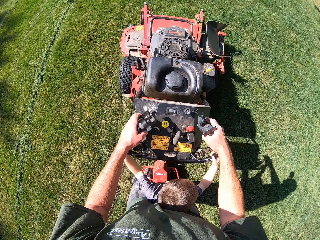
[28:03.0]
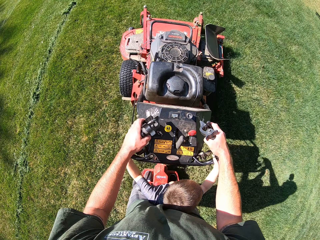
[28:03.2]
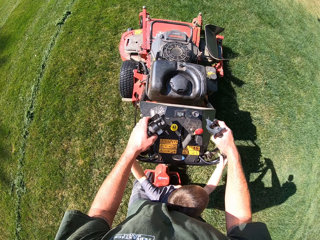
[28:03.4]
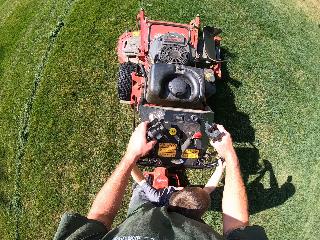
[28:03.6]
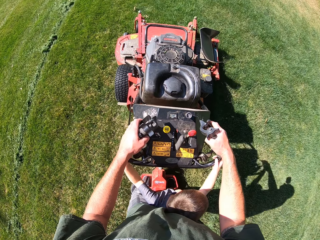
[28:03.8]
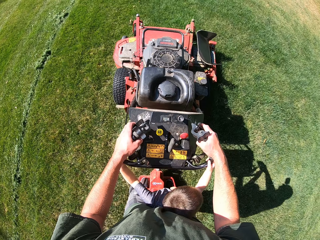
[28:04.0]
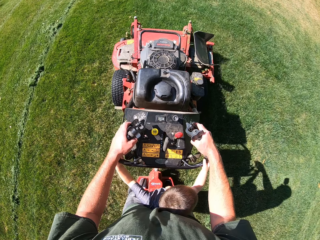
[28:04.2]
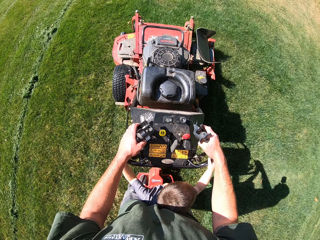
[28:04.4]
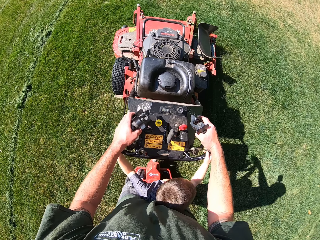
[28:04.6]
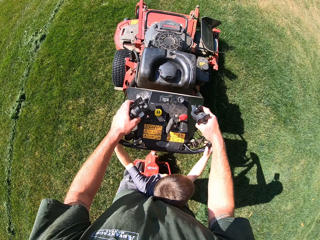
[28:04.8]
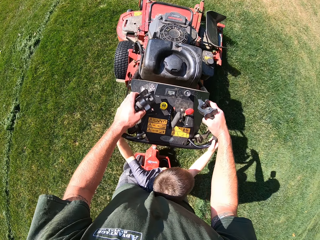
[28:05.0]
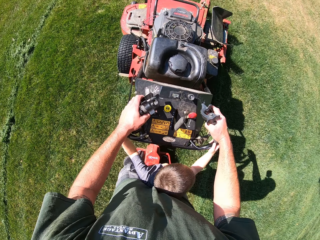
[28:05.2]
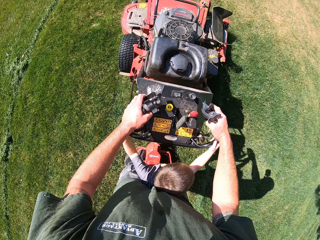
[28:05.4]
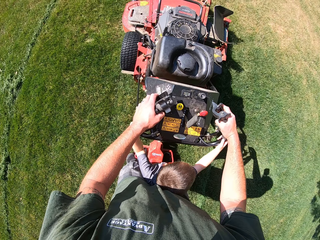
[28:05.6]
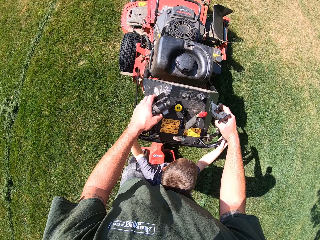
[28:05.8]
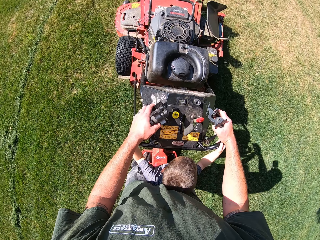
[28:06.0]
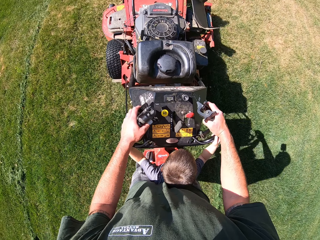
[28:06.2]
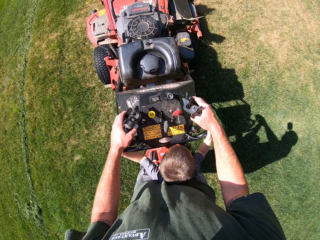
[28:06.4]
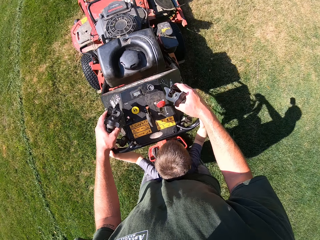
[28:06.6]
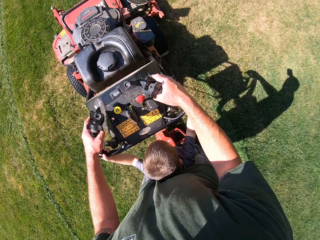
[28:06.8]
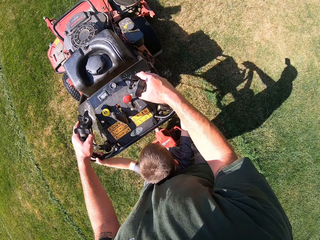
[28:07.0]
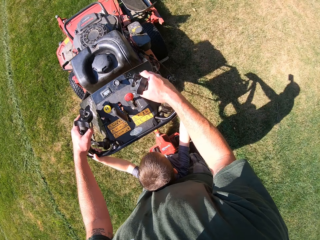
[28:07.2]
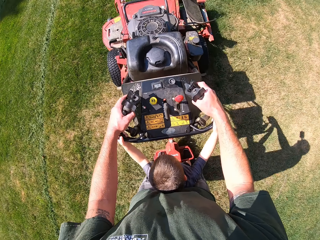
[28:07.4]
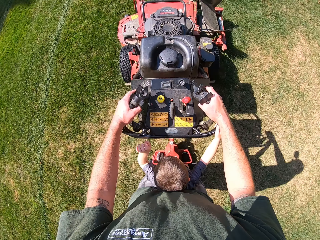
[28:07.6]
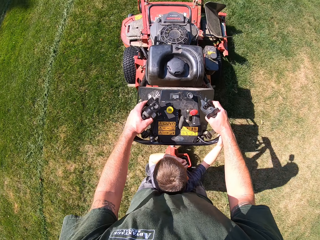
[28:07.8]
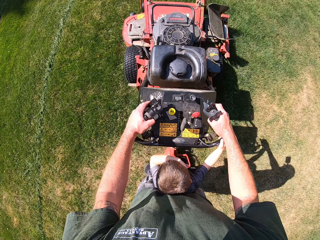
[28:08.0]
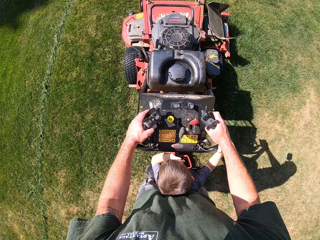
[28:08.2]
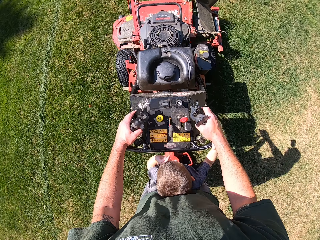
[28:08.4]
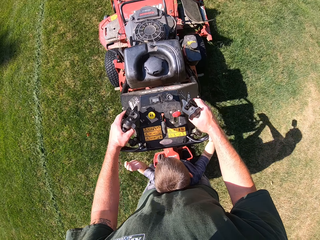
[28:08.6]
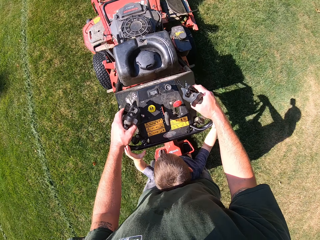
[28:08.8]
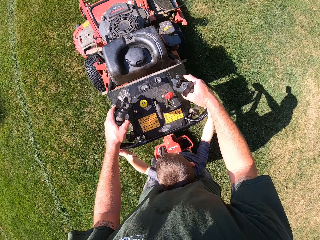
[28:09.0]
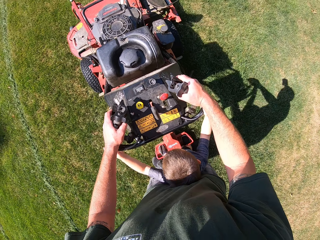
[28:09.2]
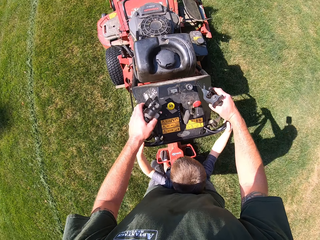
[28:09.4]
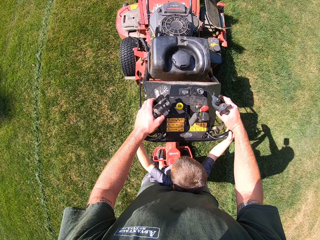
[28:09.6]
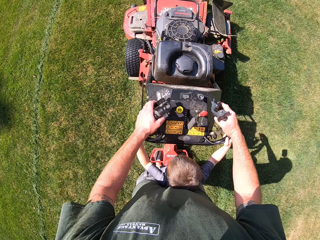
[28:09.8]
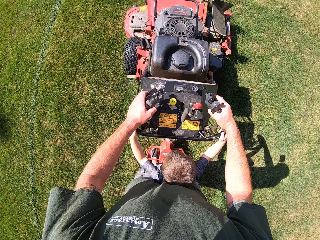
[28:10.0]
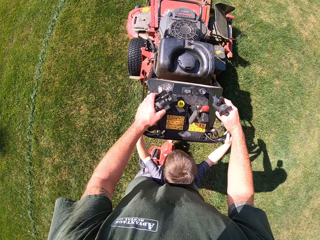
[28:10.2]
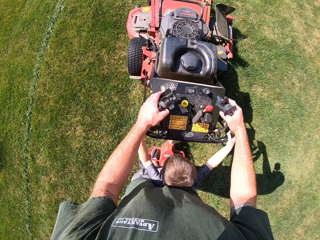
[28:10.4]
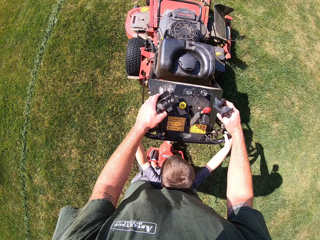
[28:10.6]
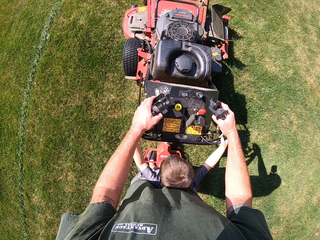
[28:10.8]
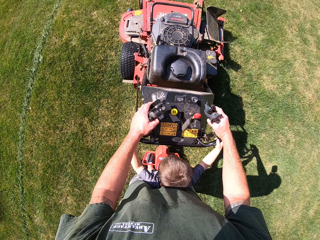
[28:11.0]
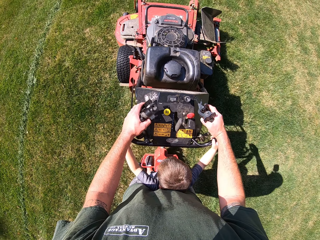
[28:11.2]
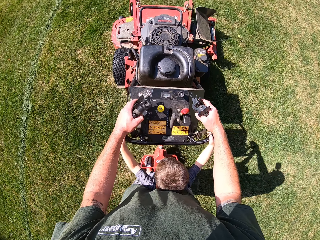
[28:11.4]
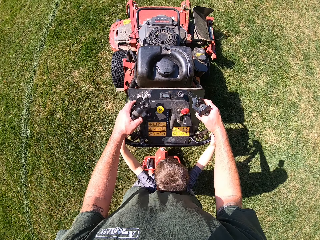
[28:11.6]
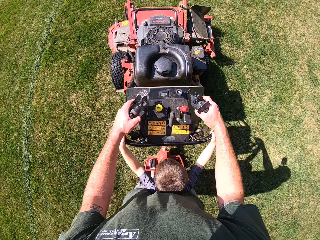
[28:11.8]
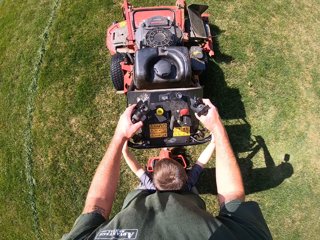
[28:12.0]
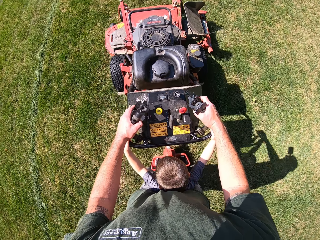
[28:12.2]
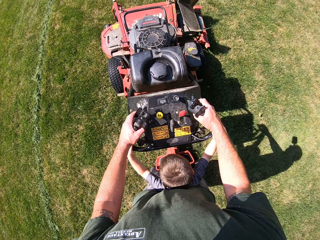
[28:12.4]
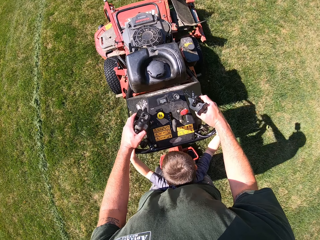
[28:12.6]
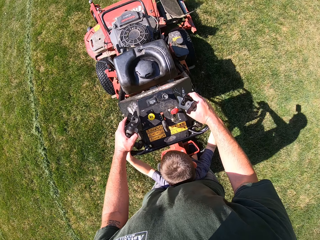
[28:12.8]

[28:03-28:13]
The boy cleans his face with his left hand. The boy holds the left steering handle of the lawn mower with his left hand.

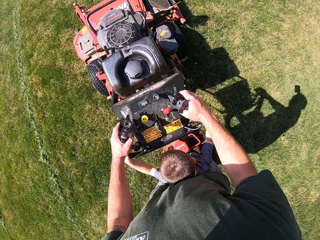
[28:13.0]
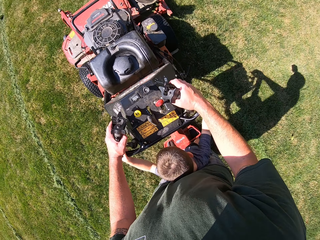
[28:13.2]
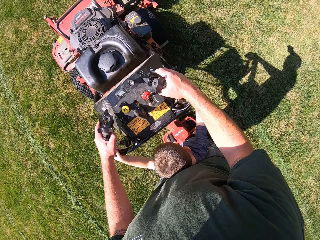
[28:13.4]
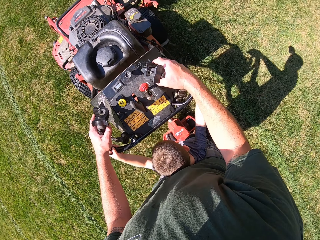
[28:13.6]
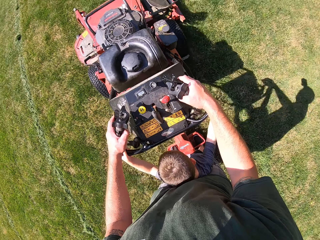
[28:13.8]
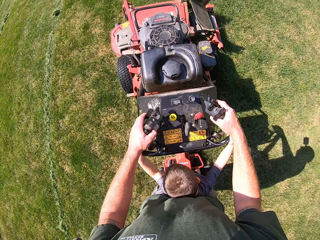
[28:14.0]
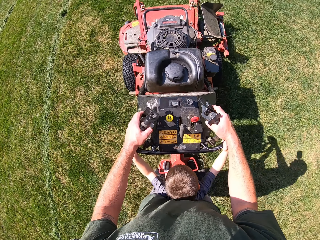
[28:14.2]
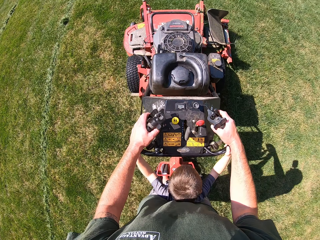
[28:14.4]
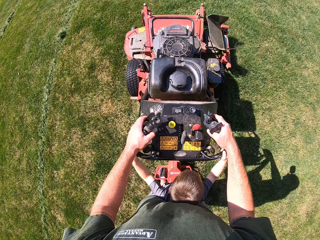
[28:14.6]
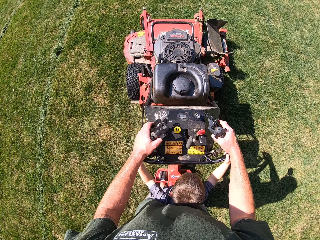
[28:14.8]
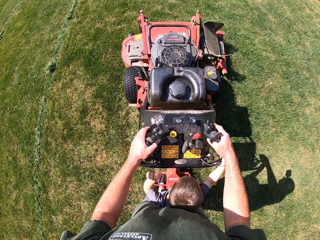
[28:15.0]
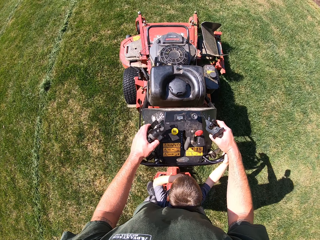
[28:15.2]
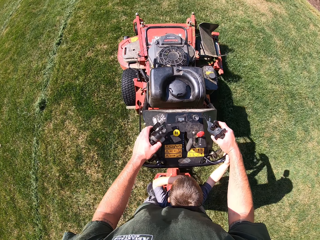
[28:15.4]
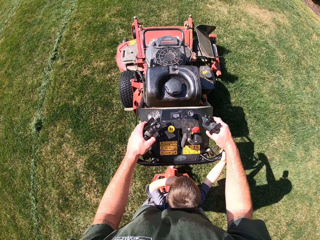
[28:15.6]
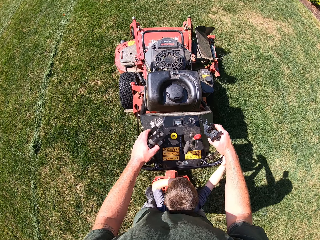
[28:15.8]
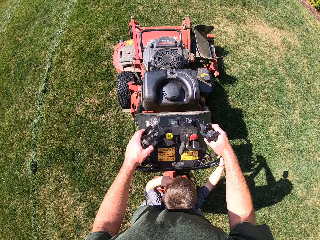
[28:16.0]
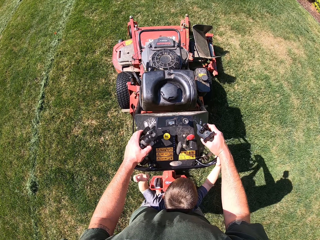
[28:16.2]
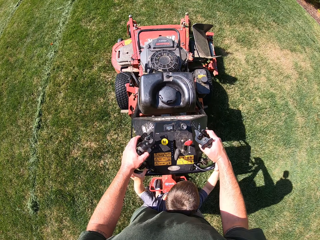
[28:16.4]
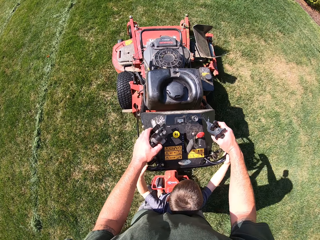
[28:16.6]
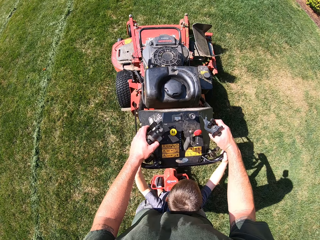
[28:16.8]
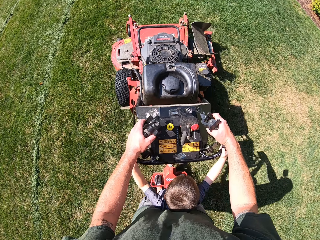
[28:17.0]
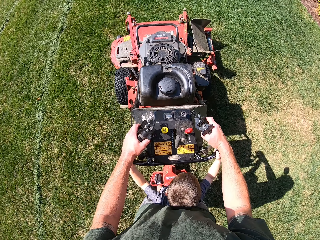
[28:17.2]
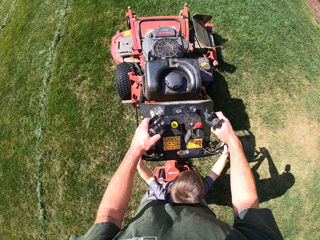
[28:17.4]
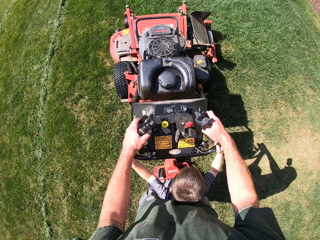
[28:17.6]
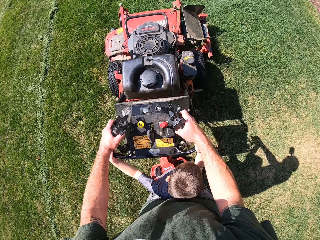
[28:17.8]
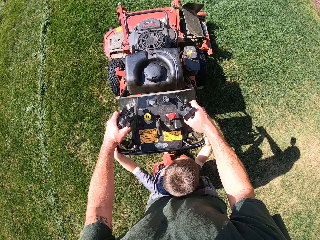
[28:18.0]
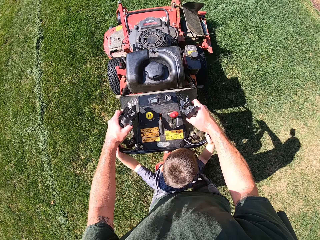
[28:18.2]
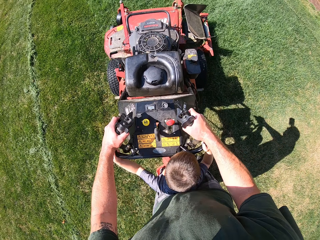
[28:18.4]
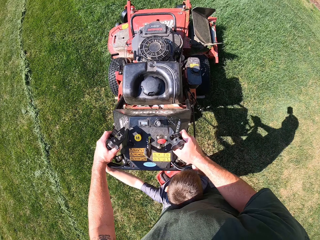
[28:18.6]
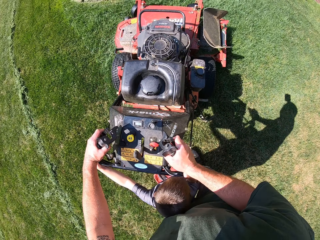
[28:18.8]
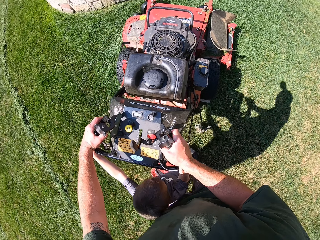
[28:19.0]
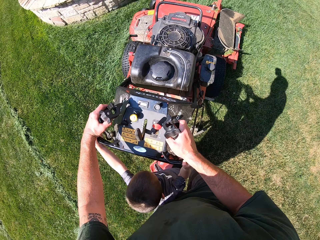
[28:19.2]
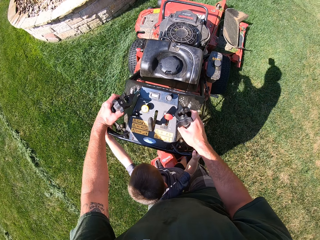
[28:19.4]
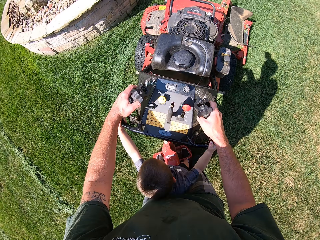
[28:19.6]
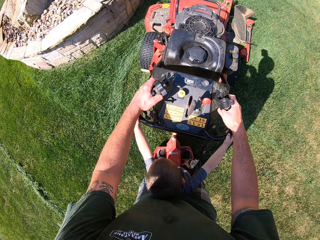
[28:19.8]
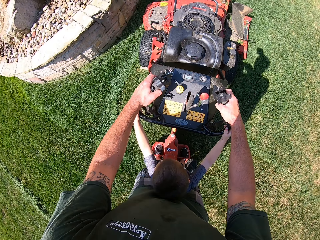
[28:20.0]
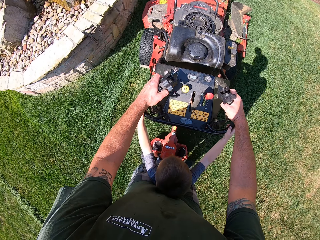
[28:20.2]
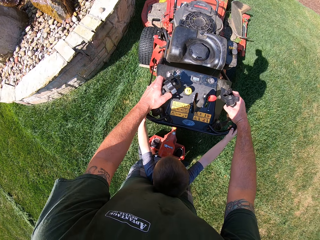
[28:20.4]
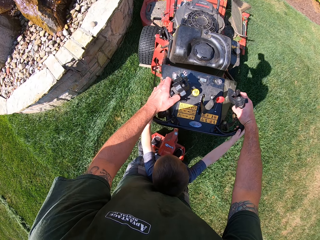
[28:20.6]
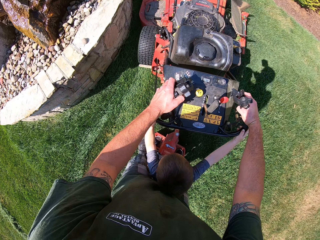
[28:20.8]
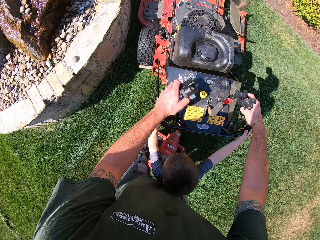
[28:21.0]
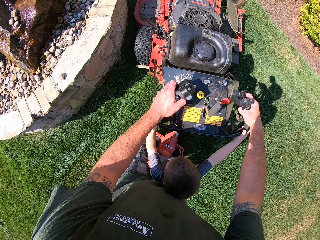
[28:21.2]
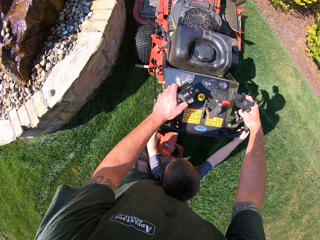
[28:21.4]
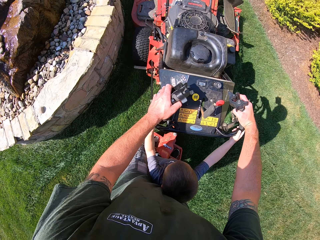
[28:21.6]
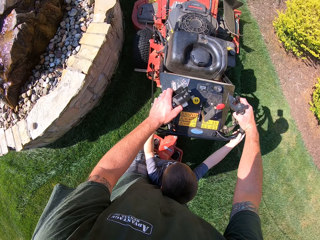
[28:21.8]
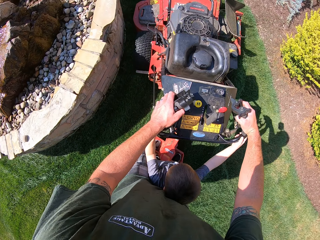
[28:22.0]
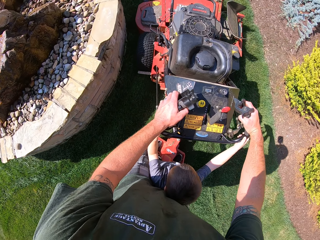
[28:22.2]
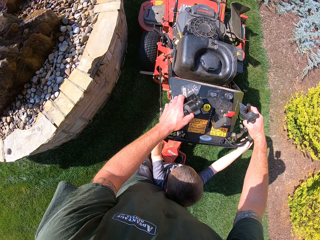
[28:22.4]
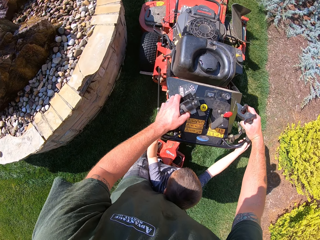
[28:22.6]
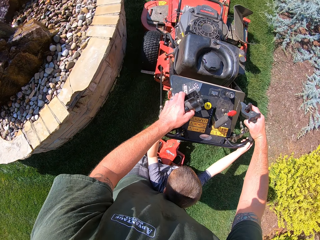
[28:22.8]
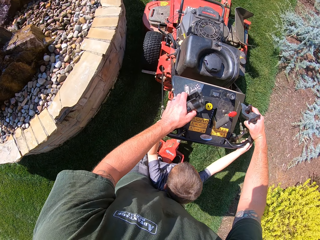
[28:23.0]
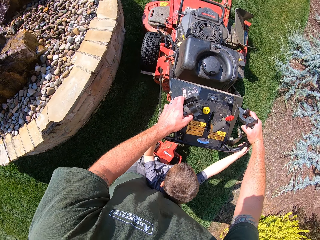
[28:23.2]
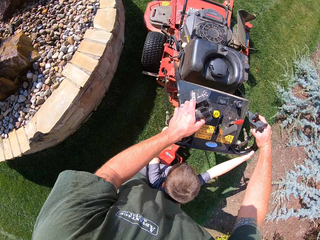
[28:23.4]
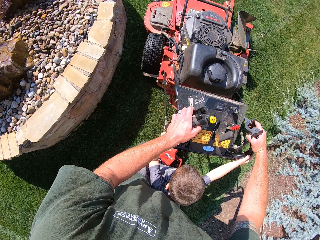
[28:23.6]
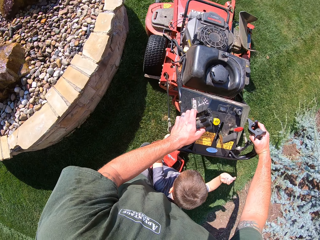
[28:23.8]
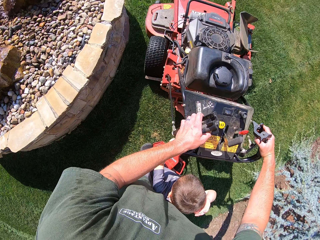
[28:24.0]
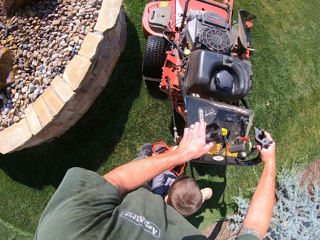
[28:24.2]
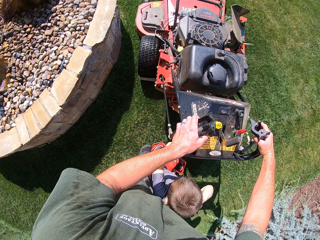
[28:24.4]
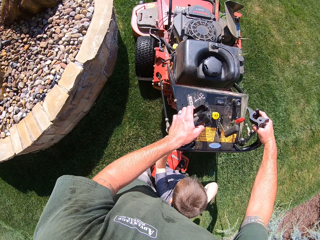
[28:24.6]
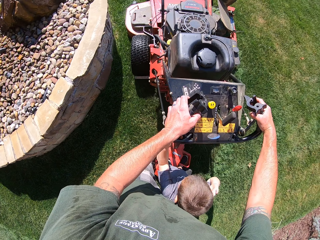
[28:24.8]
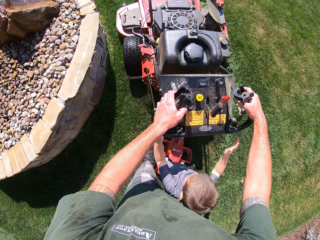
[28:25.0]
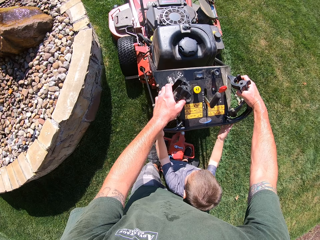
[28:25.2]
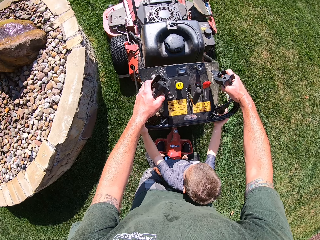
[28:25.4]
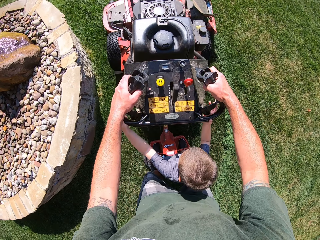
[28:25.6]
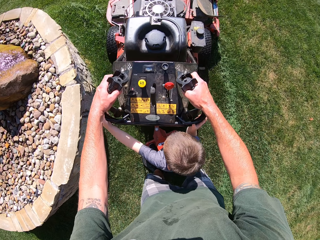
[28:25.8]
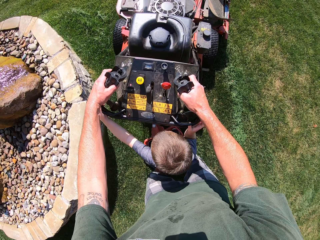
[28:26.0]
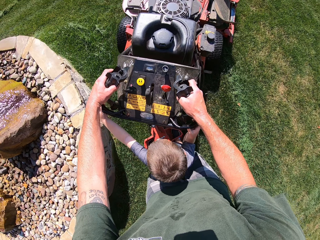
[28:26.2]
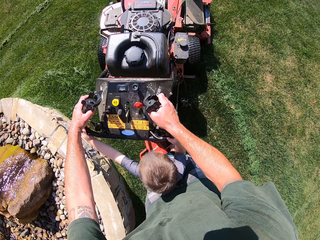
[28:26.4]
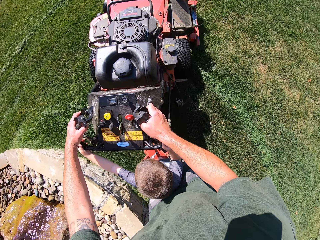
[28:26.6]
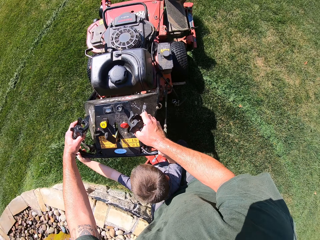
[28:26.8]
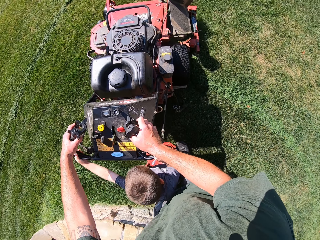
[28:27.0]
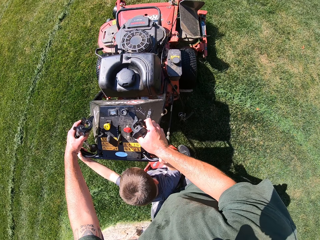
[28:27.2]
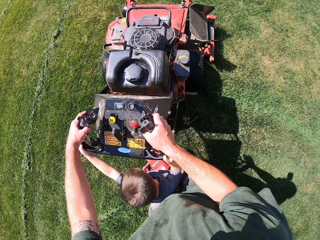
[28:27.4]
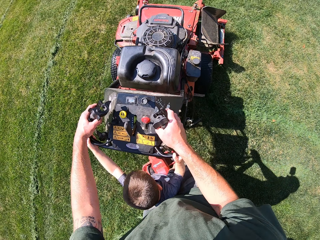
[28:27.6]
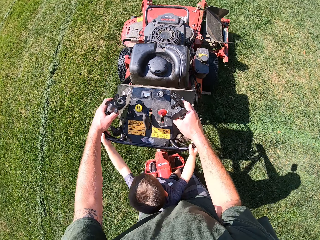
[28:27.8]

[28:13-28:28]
The boy cleans his face with his left hand. The boy holds the left steering handle of the lawn mower with his left hand. The camera wearer turns the lawn mower to the right. They move the lawn mower round a water fountain. The boy scratches his head. The camera wearer turns the lawn mower to the right.
